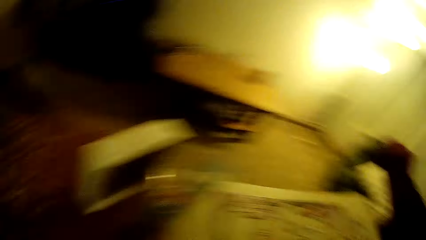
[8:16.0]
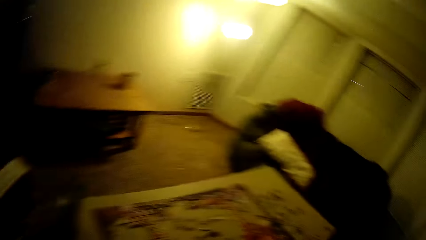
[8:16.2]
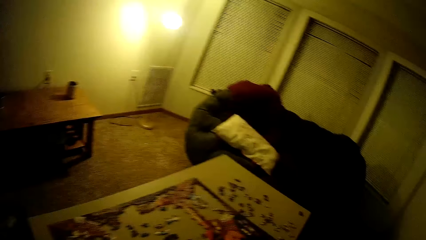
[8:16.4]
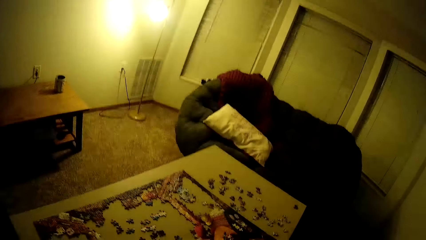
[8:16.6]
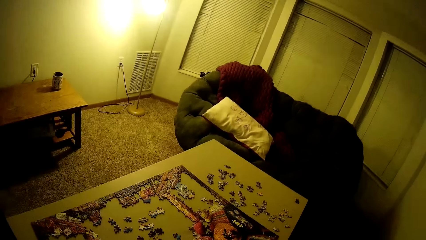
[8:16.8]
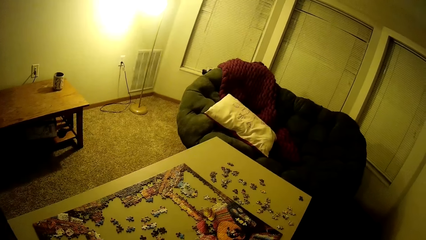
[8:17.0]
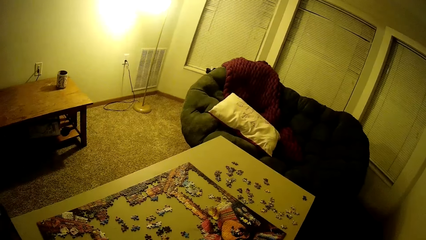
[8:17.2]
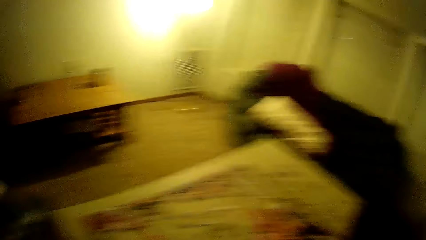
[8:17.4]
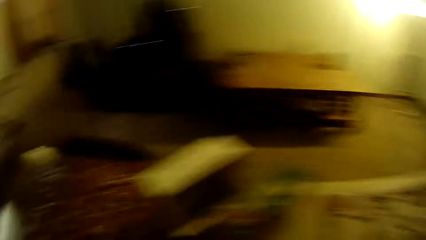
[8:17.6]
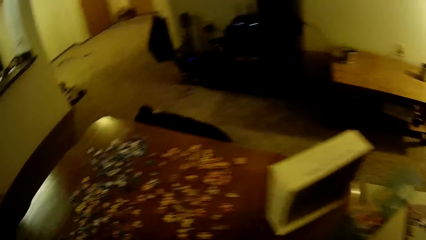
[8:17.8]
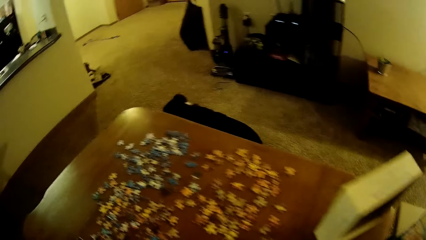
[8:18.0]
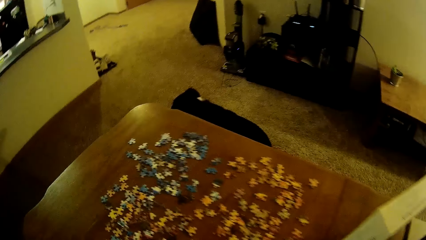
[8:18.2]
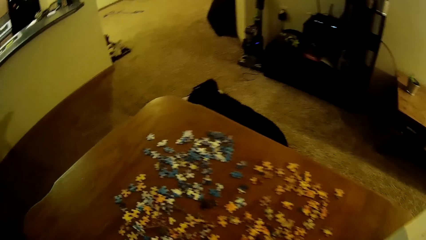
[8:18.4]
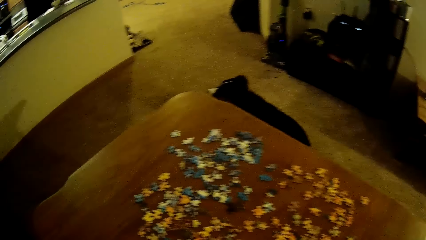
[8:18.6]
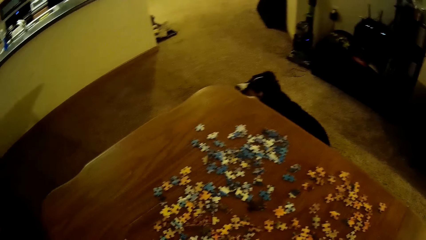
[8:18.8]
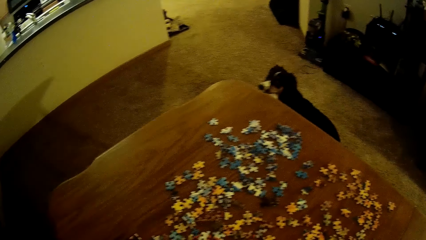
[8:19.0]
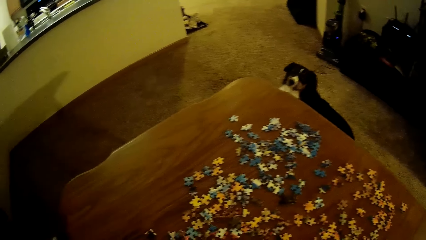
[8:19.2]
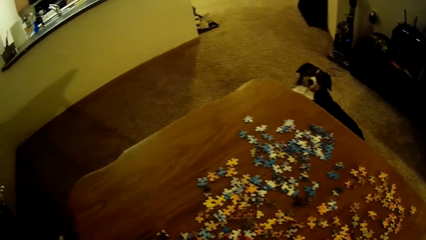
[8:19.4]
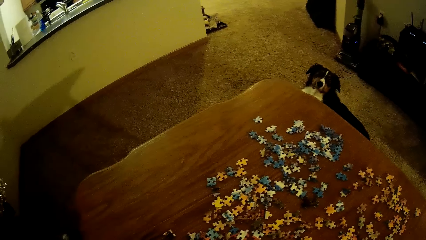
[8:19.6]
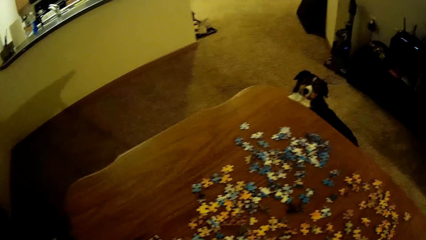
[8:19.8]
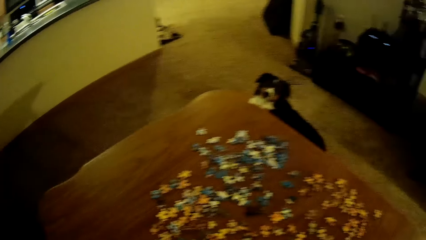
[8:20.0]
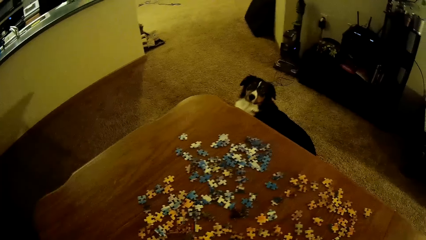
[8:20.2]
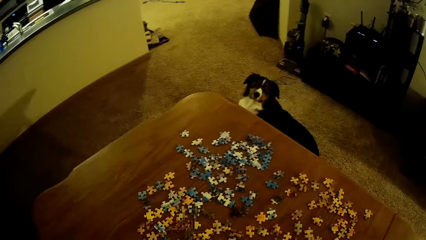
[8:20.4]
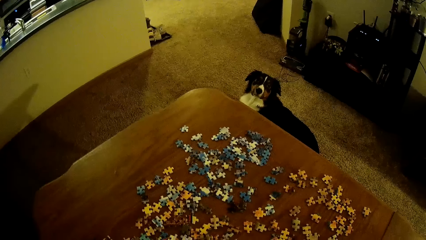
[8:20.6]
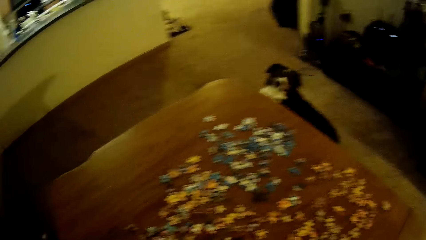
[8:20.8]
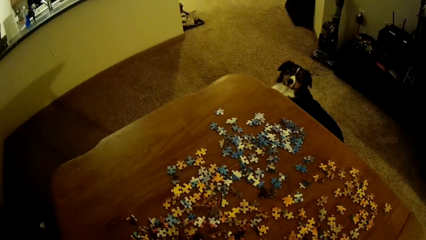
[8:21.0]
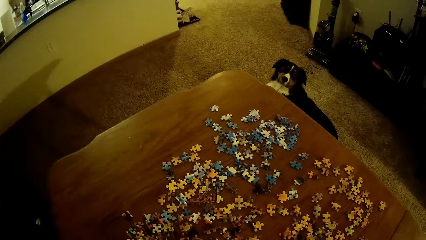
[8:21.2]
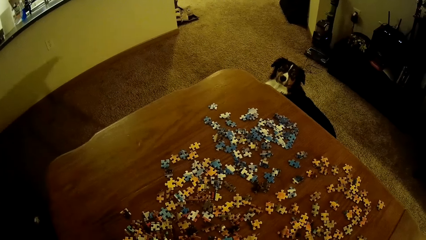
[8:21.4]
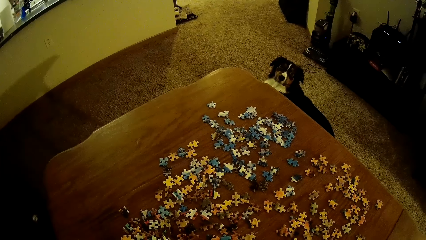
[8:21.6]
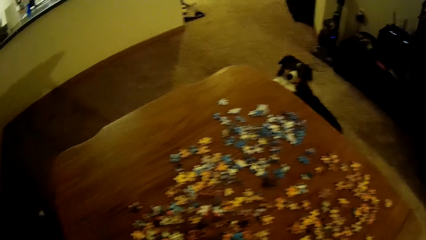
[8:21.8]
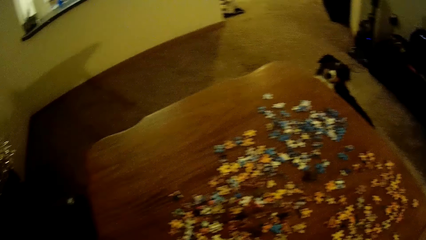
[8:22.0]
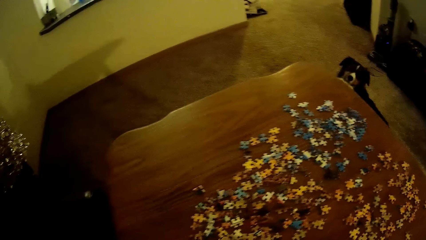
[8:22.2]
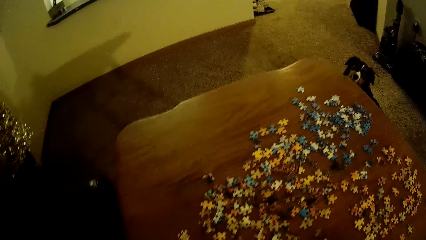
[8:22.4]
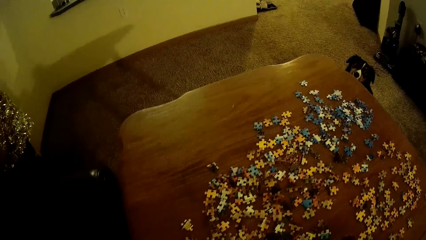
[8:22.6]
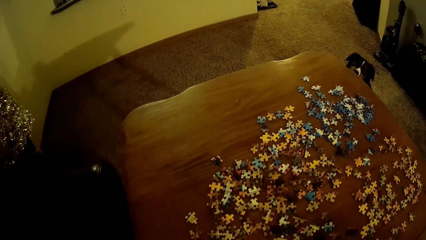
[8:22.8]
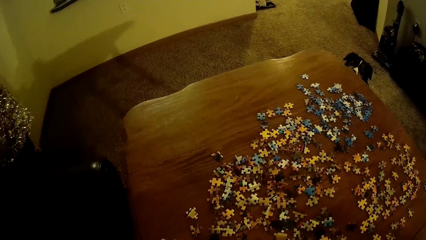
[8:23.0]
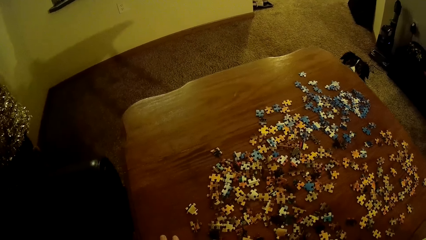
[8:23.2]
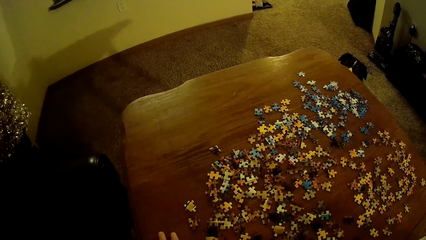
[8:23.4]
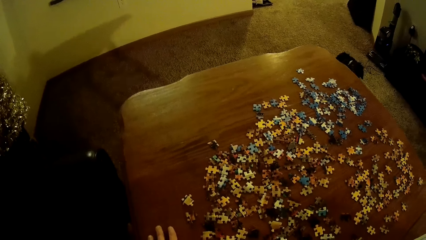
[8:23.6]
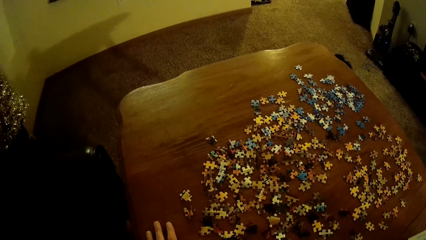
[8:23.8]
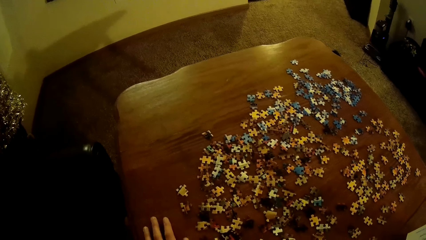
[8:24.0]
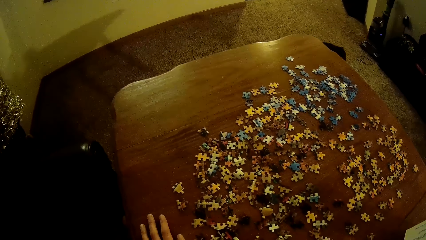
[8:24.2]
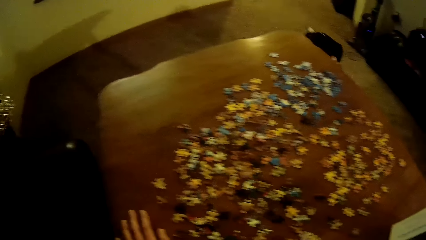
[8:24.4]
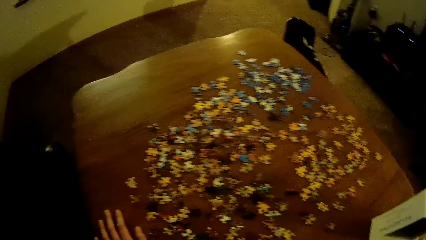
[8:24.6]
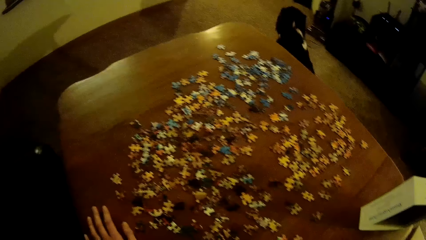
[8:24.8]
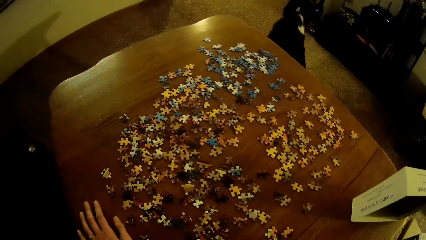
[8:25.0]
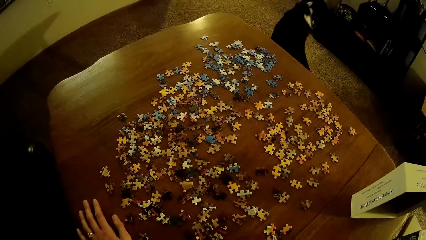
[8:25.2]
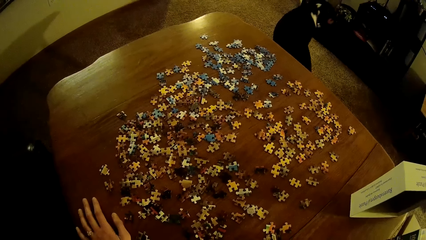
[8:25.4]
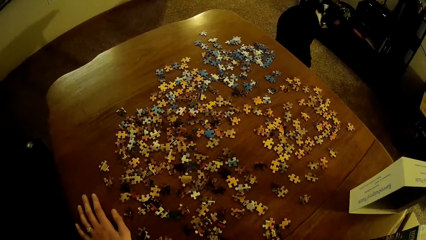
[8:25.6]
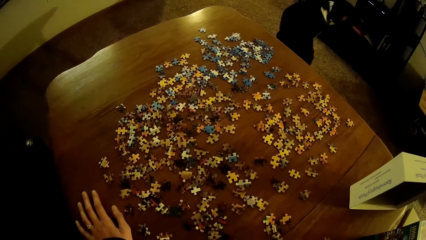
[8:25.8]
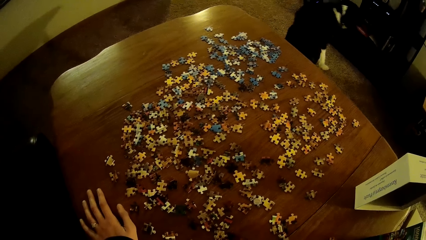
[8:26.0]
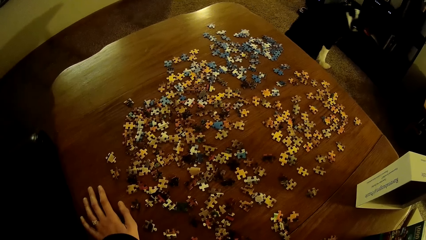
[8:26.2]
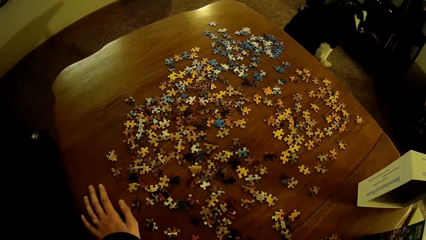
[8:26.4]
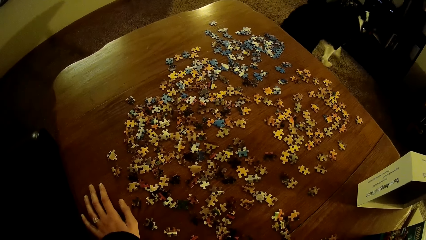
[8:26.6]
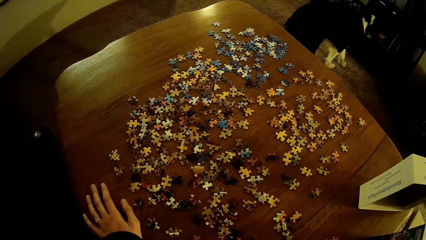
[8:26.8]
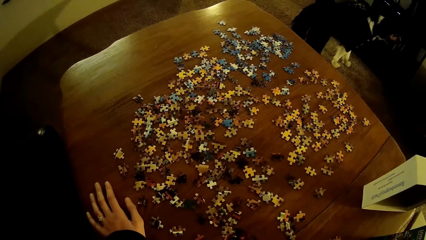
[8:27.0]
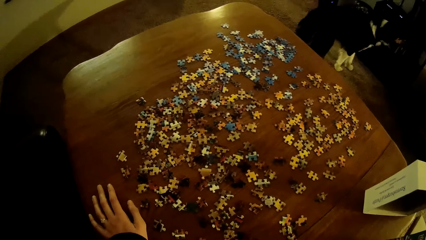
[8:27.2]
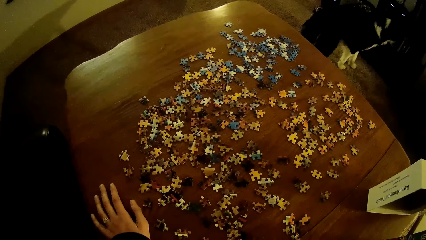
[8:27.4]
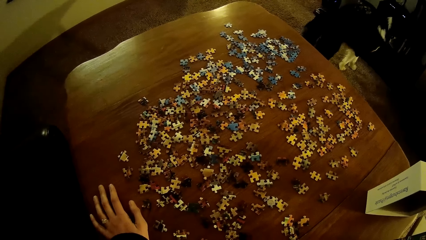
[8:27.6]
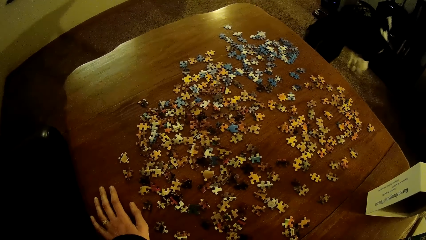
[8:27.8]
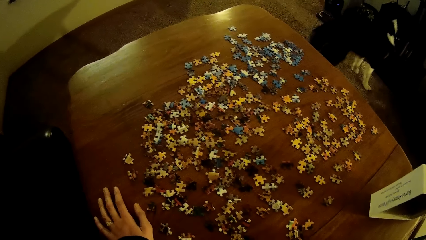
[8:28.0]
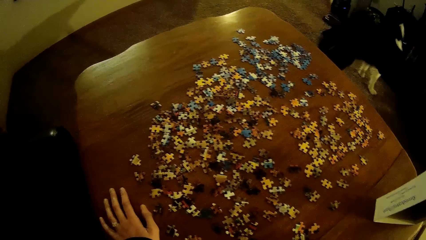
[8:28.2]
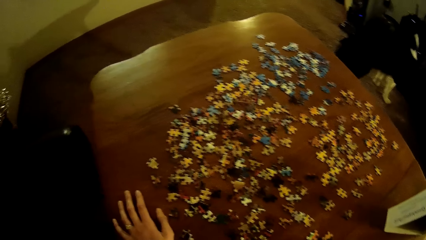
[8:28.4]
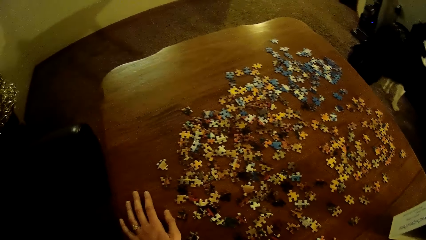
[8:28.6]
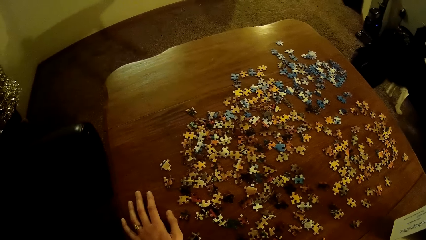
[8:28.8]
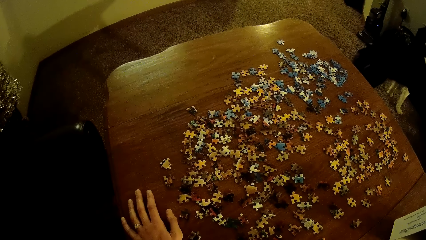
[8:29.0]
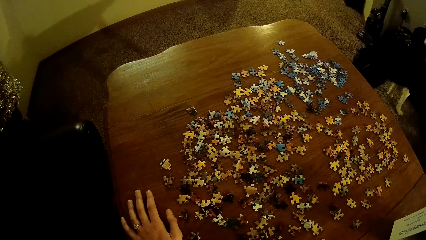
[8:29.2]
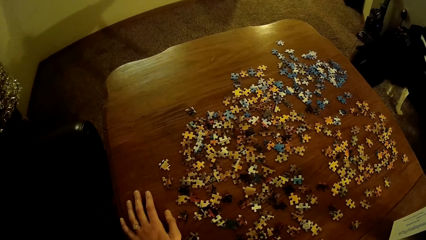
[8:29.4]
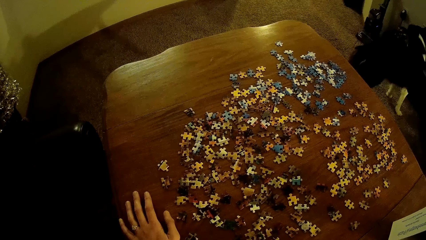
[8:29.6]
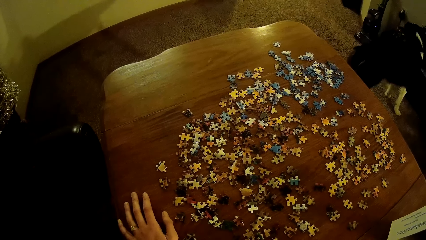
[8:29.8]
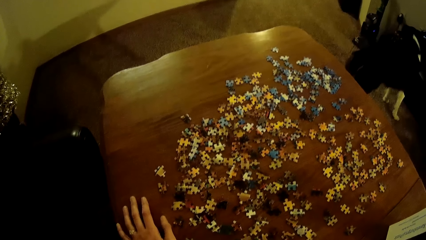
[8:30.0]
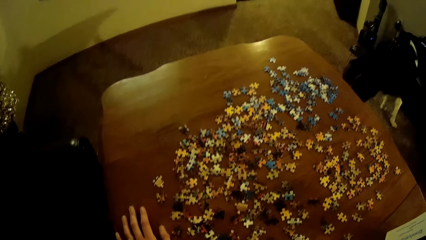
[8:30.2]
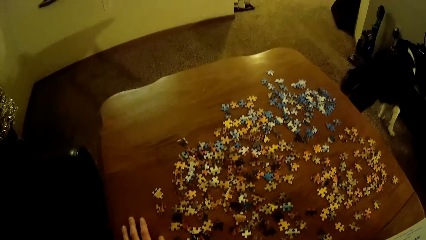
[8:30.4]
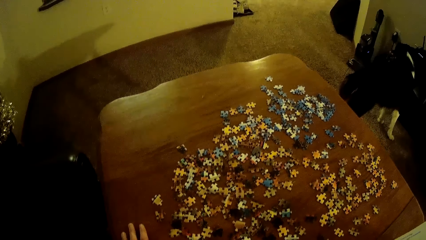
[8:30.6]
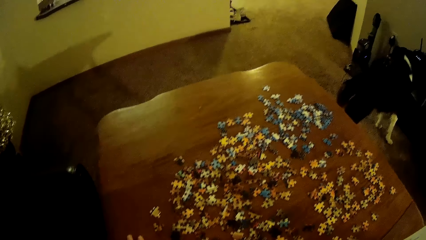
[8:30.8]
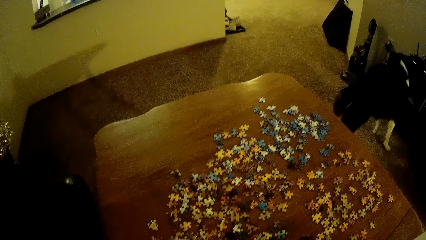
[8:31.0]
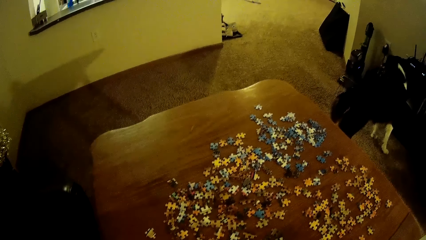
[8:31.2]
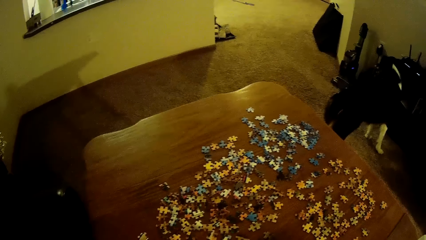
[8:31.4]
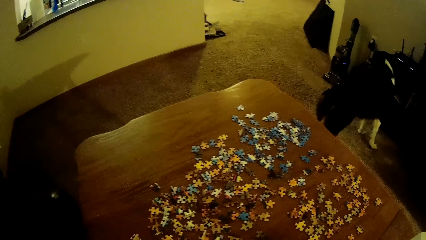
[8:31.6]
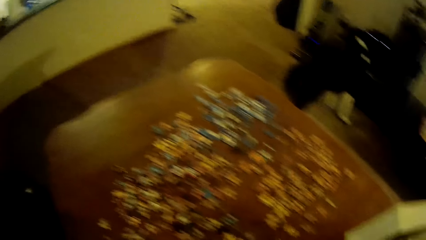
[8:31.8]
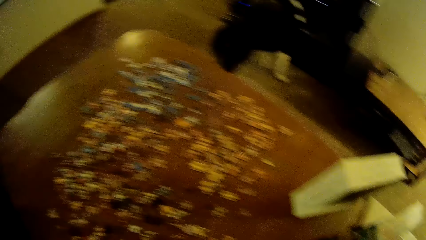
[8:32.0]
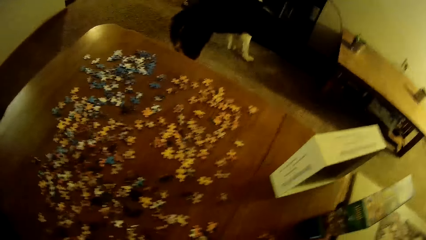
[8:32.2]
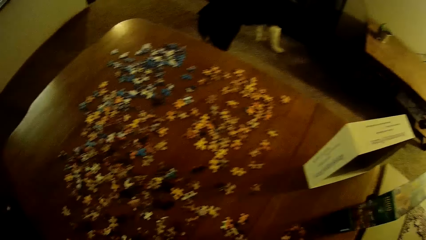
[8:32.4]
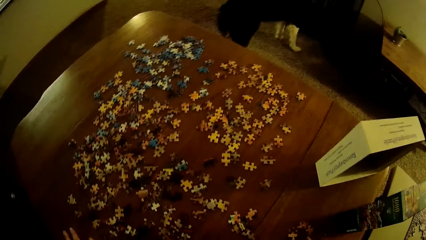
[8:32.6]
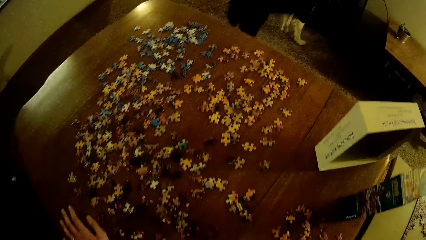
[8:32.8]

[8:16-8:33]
The camera wearer looks at the puzzle pieces.
